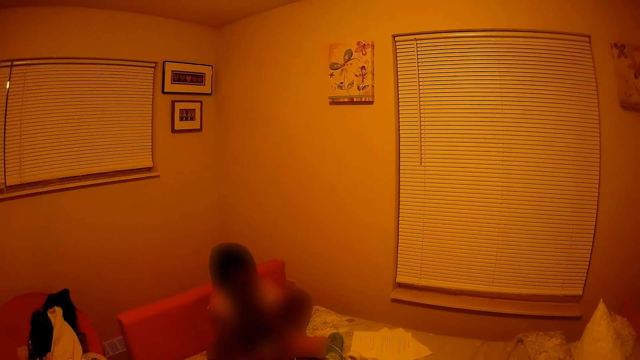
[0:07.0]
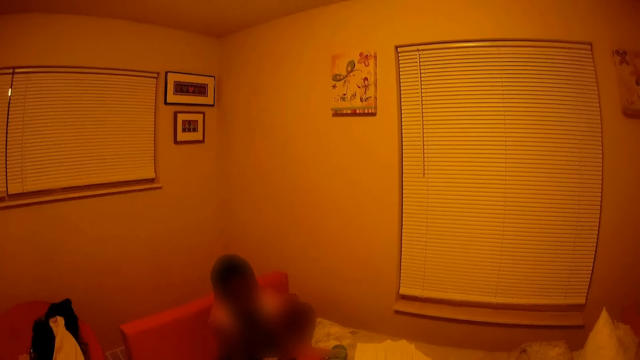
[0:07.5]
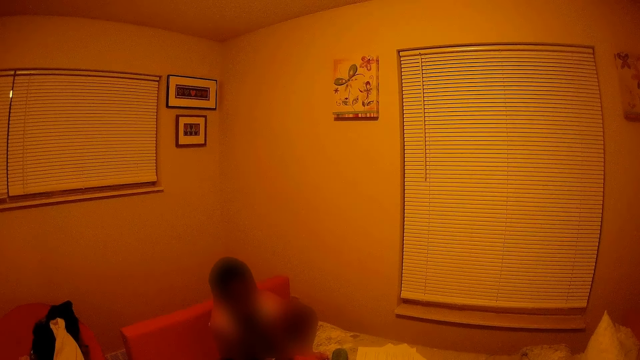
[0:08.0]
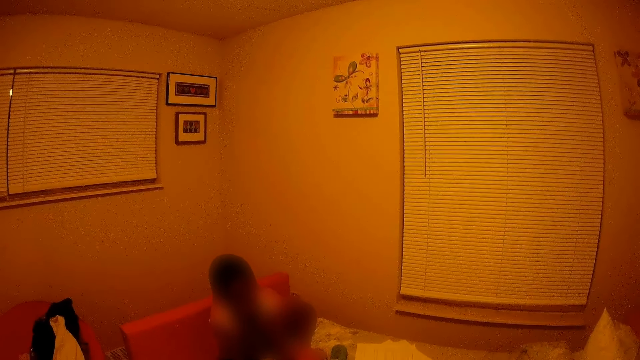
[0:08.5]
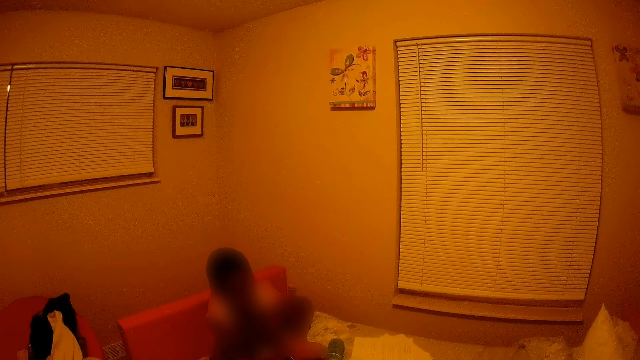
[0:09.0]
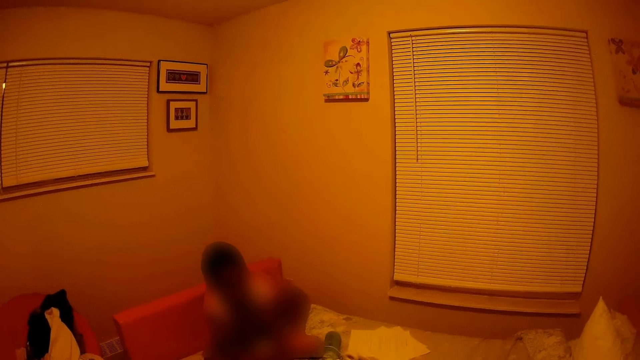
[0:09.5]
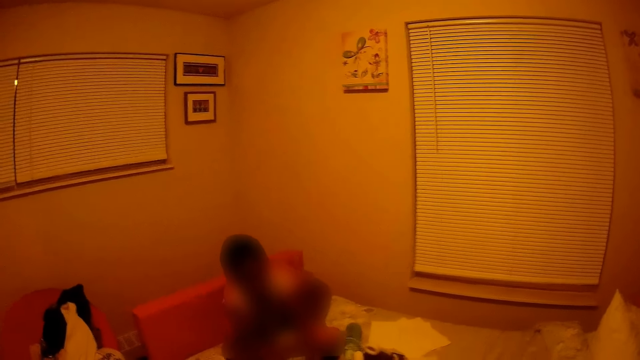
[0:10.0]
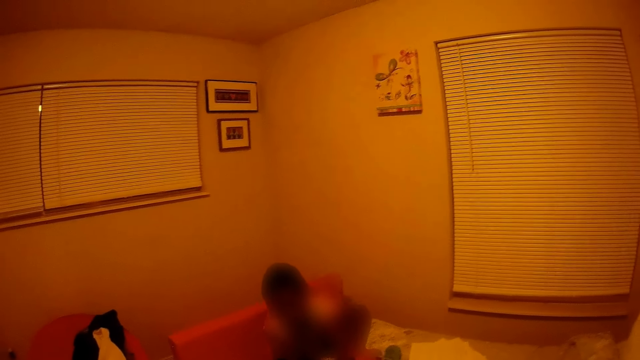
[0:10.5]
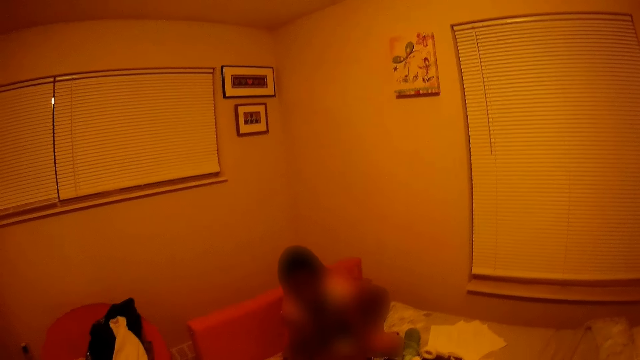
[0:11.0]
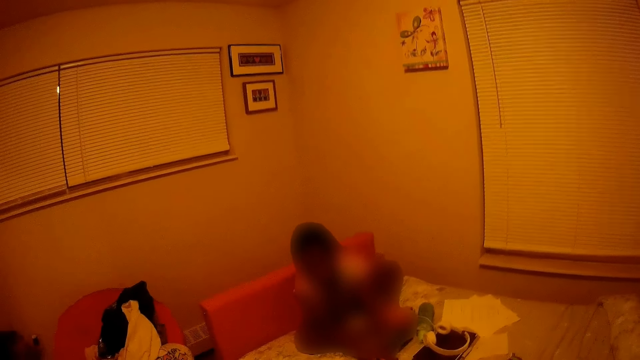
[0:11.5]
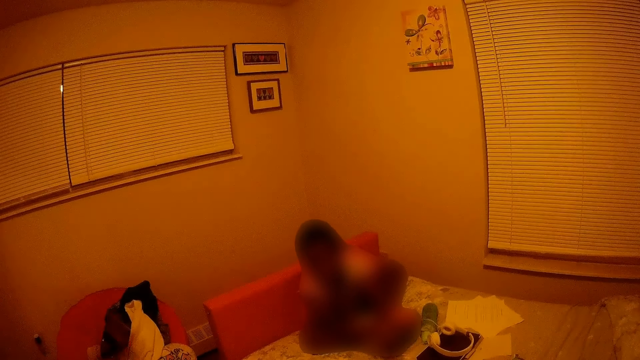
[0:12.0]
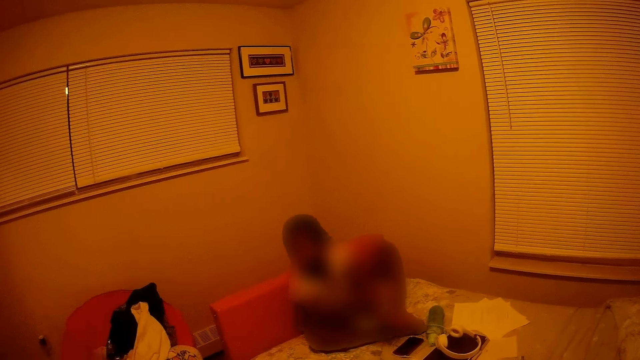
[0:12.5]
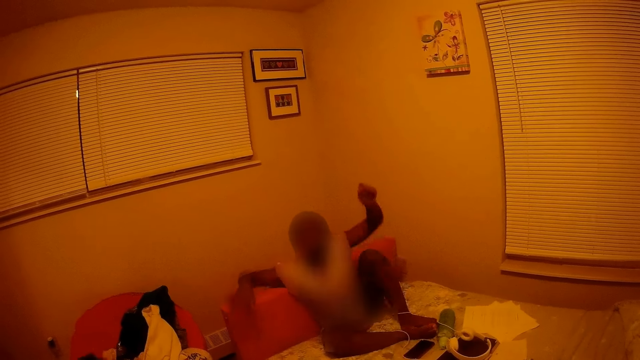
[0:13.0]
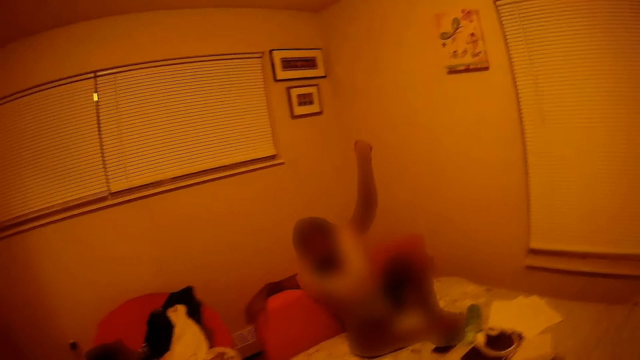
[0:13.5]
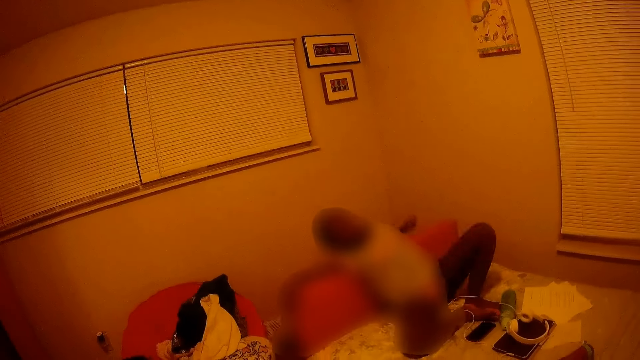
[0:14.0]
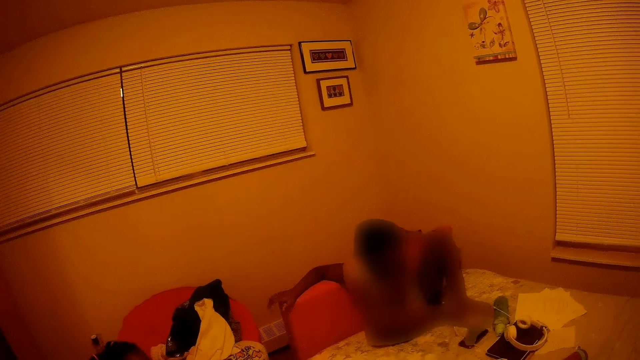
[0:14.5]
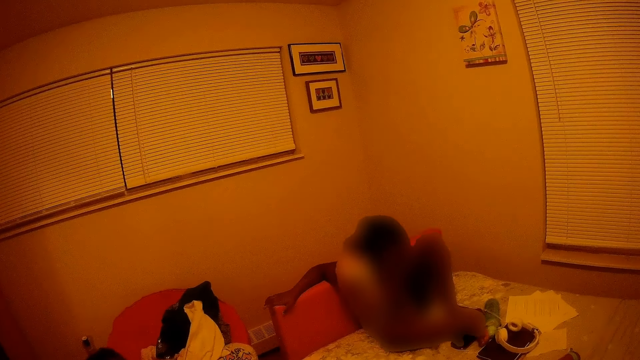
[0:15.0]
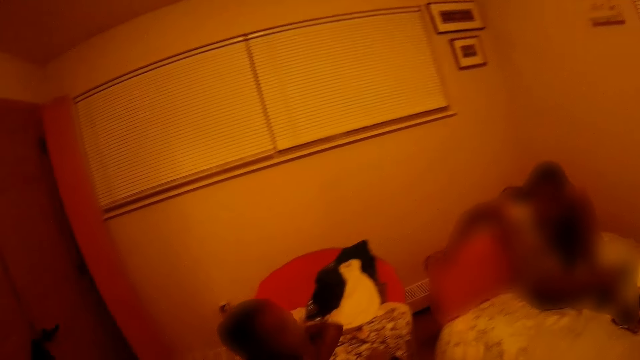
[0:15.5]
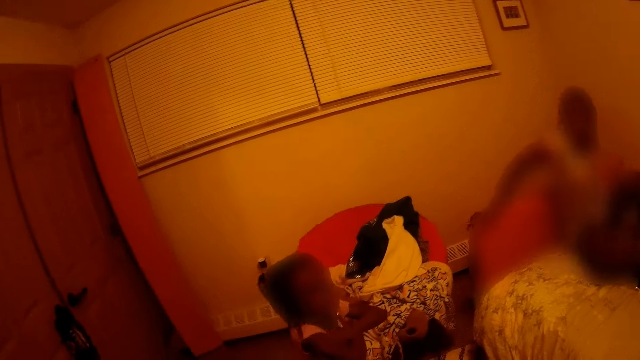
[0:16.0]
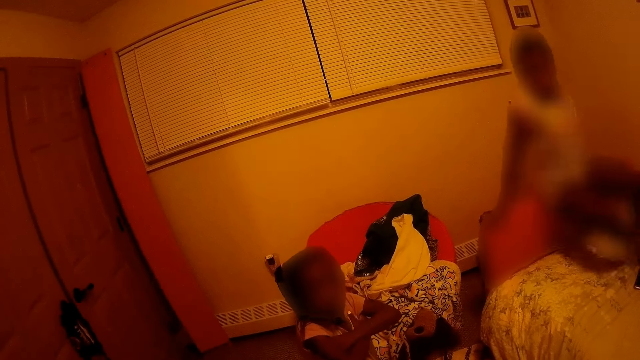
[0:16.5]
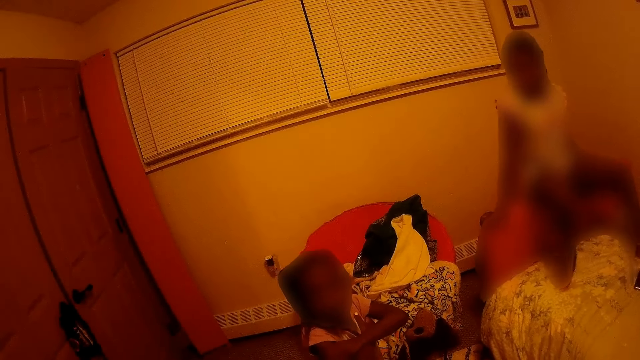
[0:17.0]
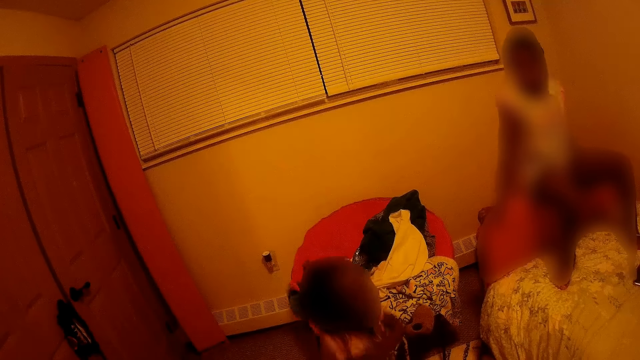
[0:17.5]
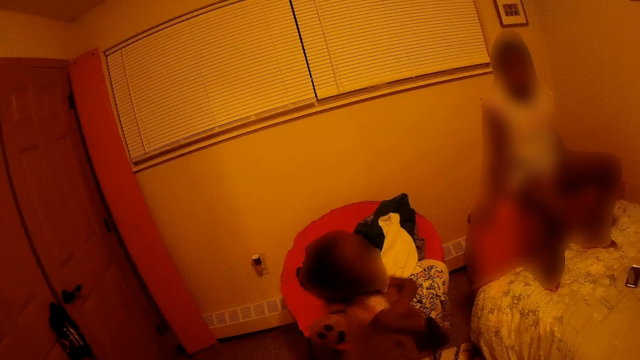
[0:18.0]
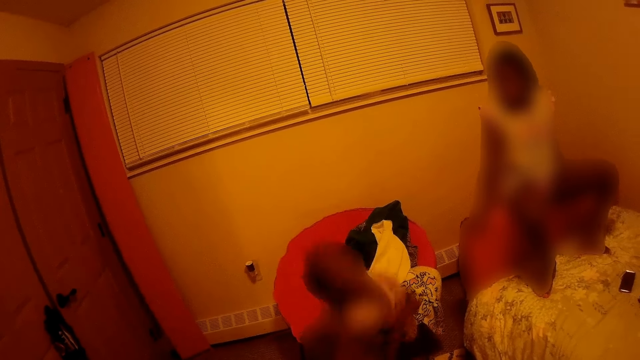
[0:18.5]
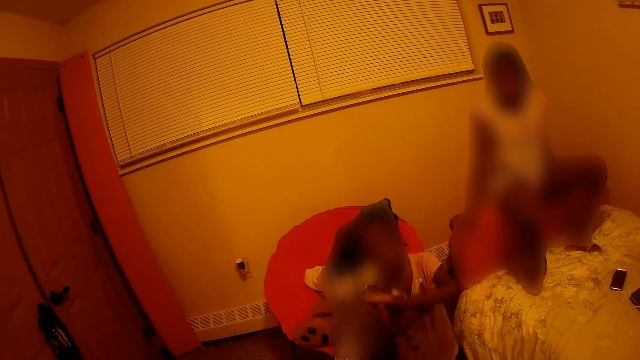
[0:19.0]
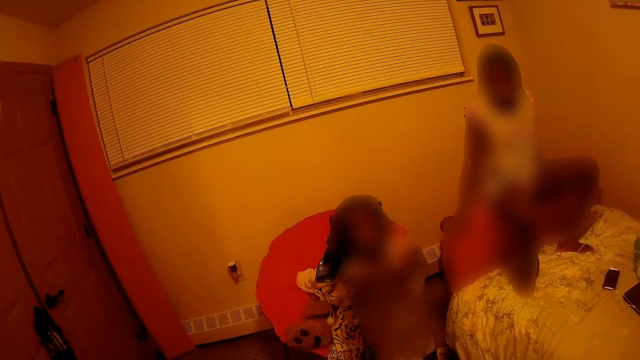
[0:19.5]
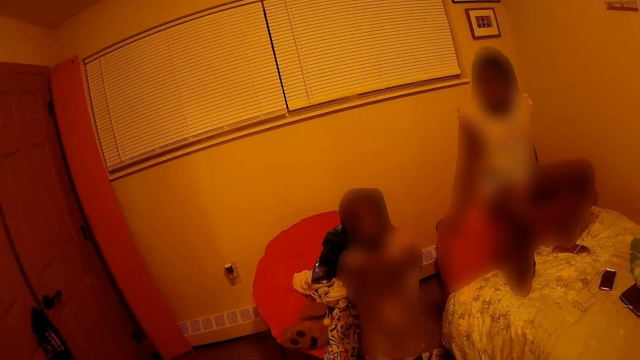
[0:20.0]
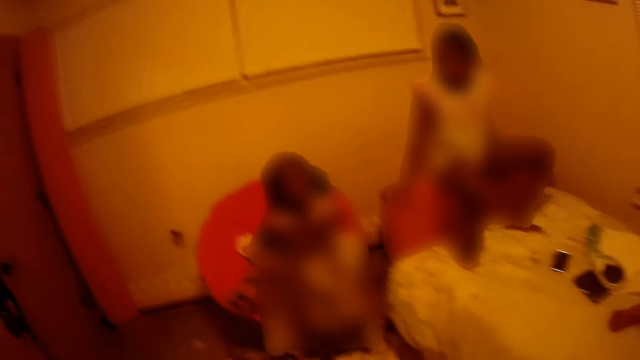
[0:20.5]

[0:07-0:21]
A girl jumps. Another girl moves a hand and sits on a bed's headboard. The camera wearer converses with the first girl. The first girl folds her hands and jumps near the bed.

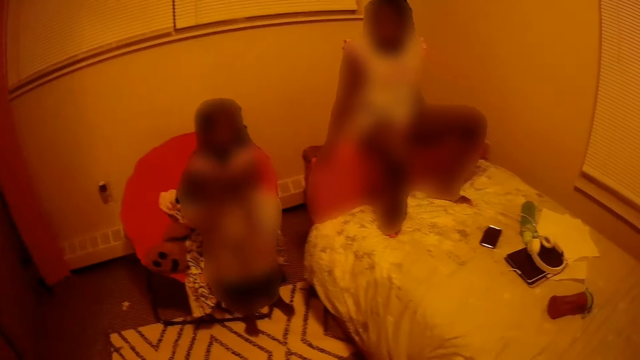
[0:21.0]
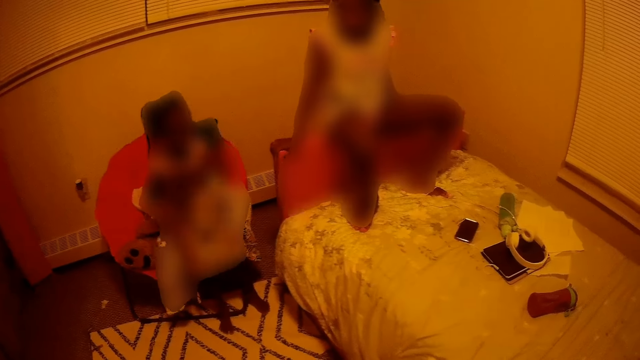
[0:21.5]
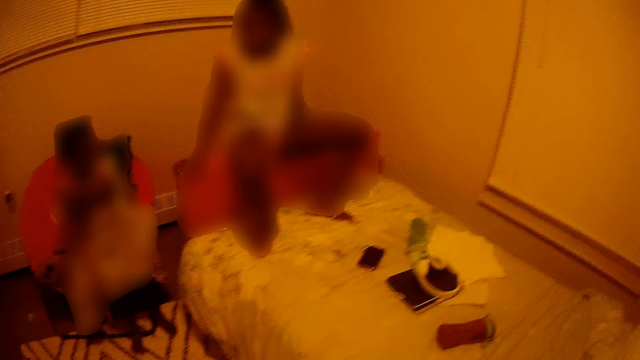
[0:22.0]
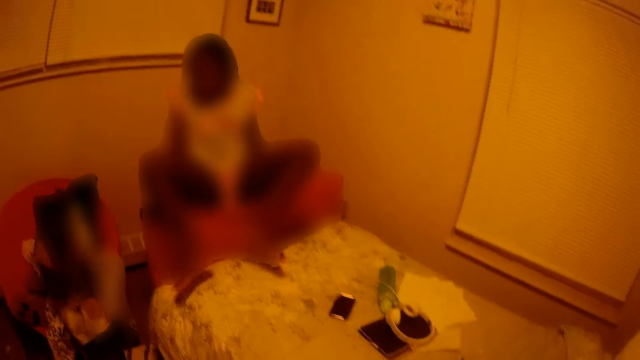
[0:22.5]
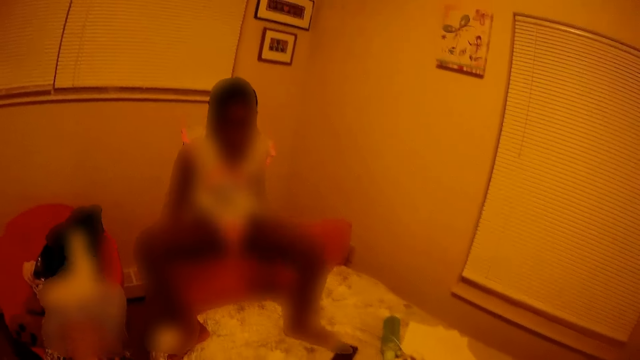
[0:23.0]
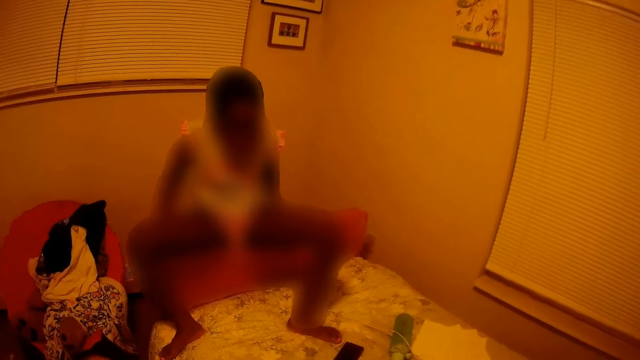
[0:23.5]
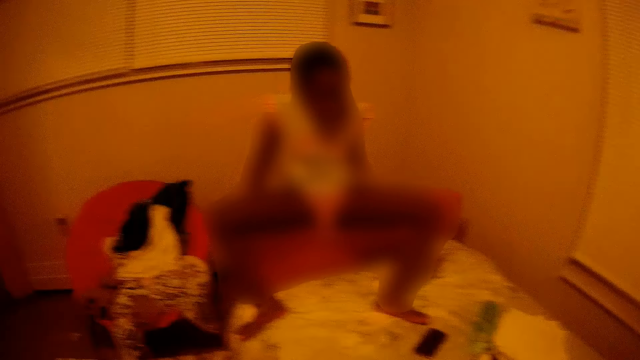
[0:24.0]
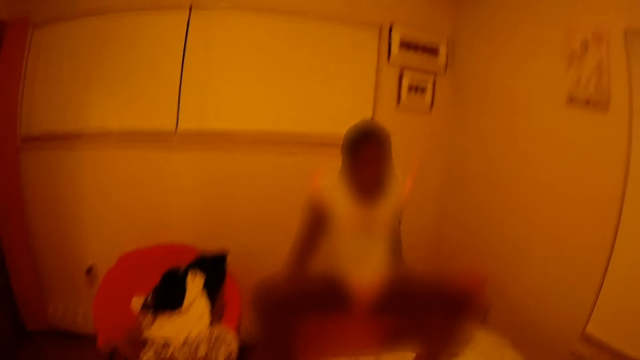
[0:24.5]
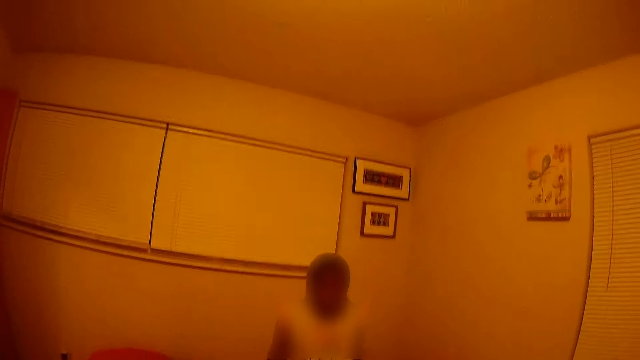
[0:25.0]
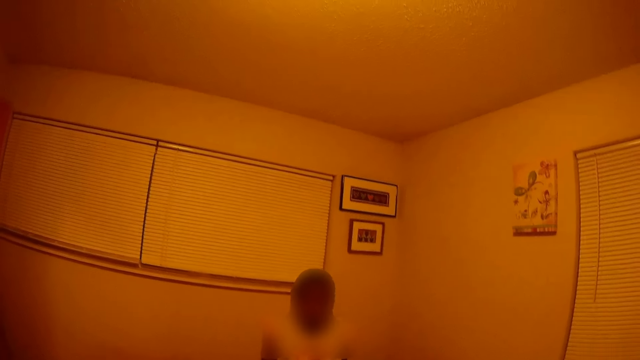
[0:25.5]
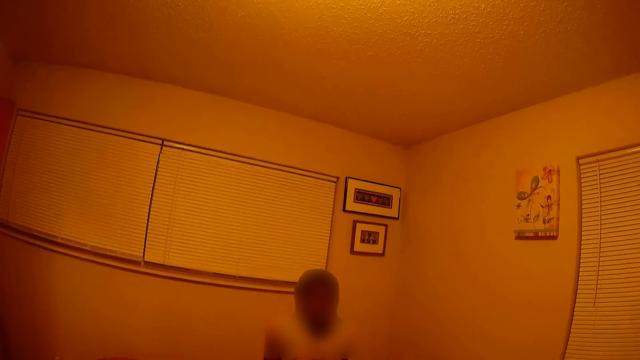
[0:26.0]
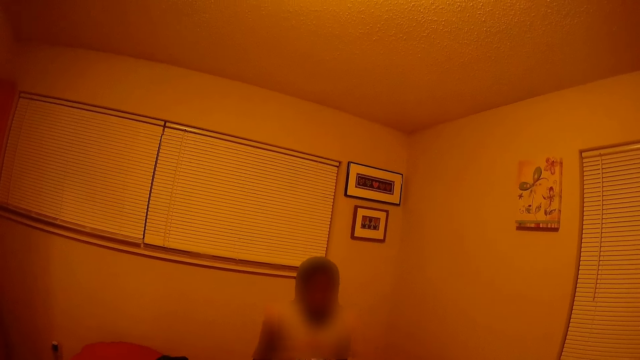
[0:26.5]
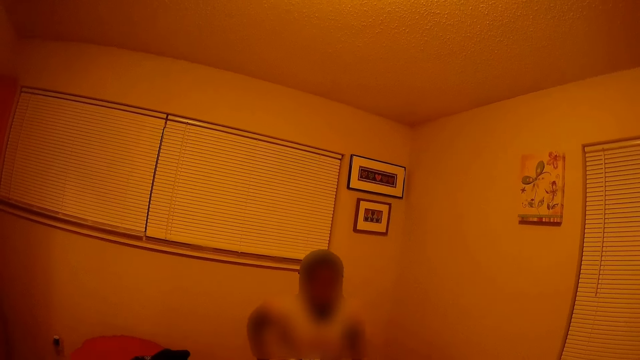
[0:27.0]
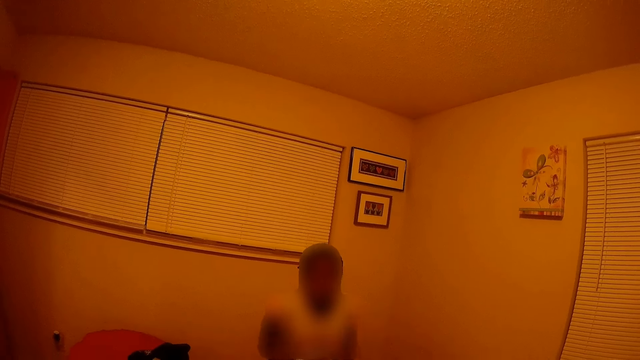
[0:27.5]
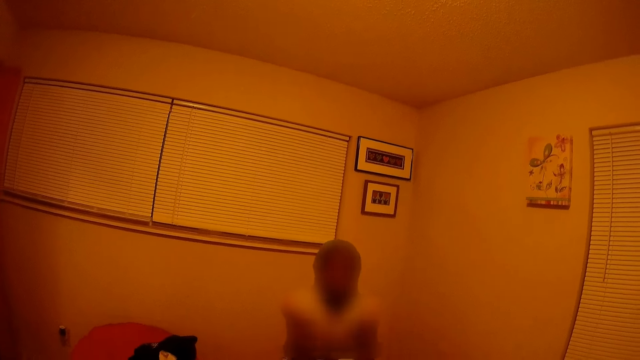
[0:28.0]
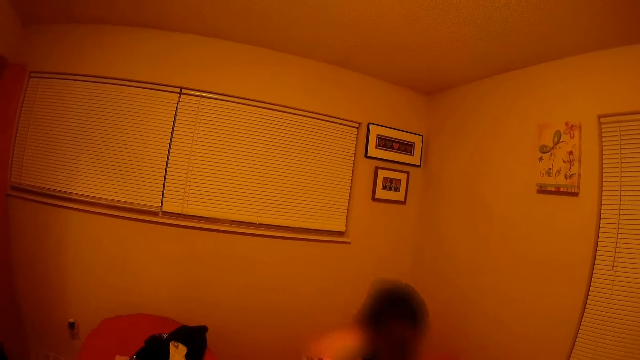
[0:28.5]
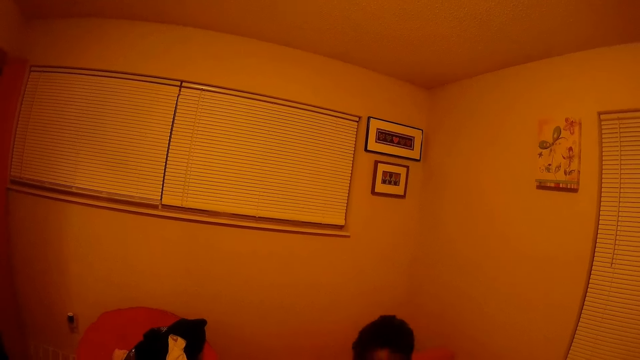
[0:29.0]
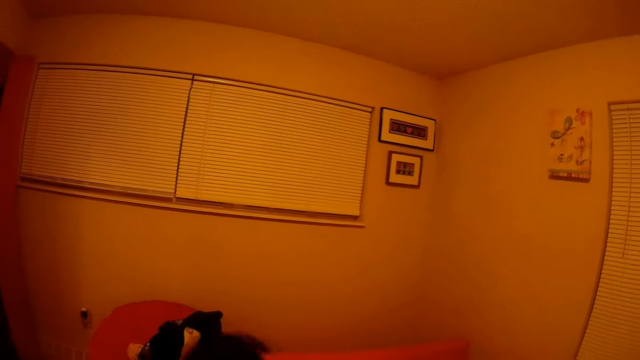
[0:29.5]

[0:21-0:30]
The girl moves her legs and walks down the bed.
